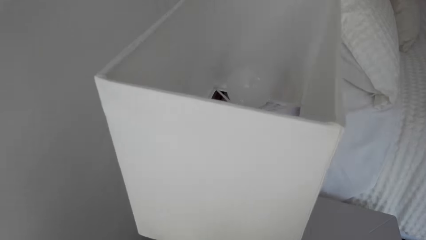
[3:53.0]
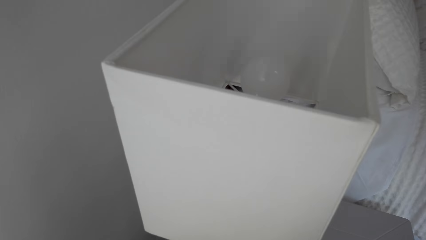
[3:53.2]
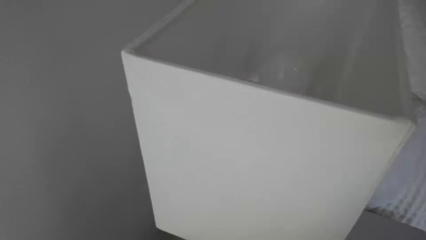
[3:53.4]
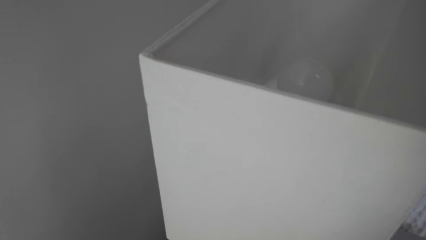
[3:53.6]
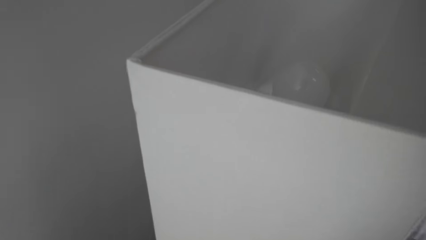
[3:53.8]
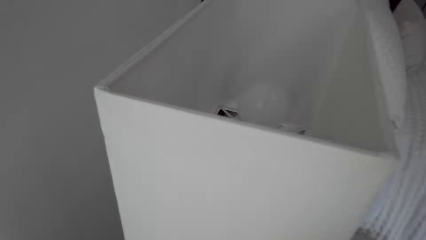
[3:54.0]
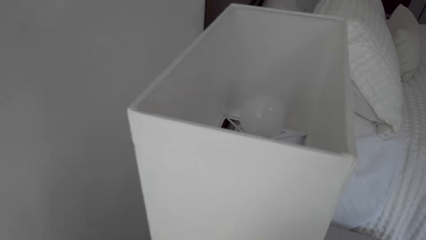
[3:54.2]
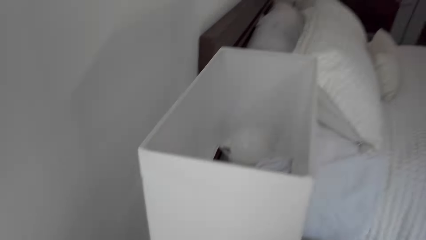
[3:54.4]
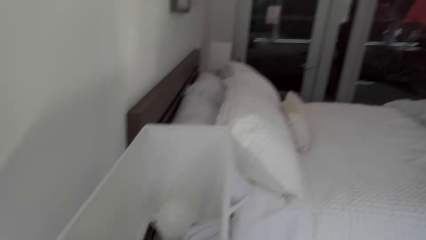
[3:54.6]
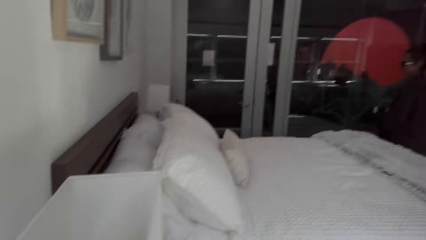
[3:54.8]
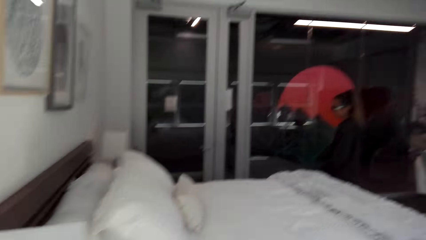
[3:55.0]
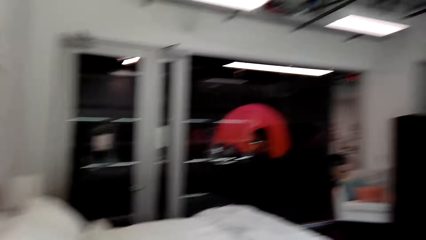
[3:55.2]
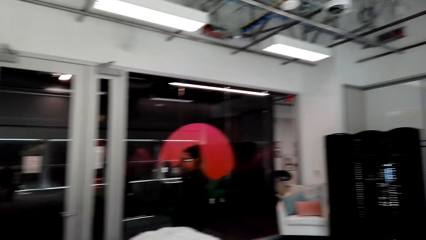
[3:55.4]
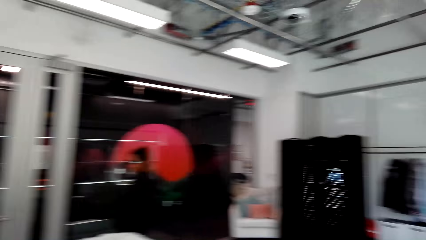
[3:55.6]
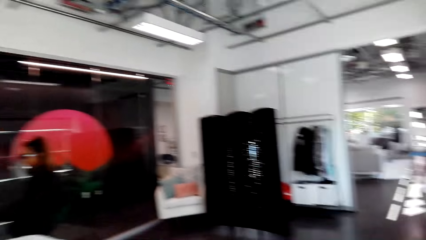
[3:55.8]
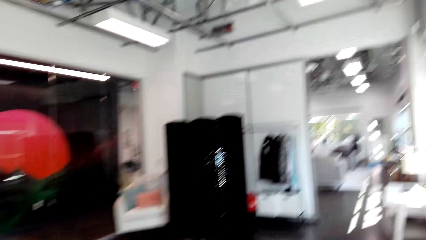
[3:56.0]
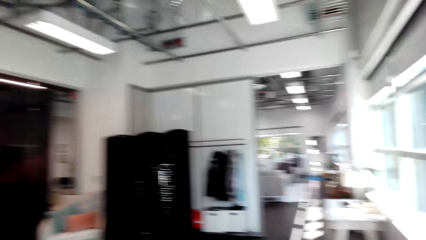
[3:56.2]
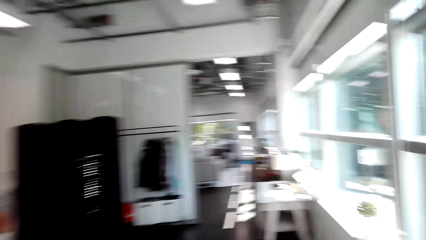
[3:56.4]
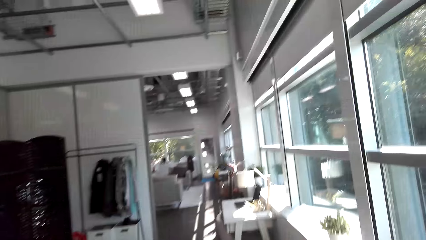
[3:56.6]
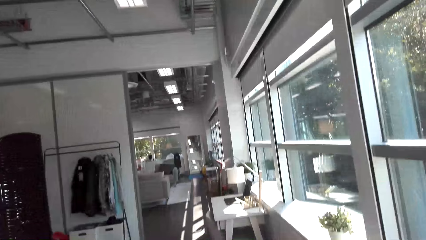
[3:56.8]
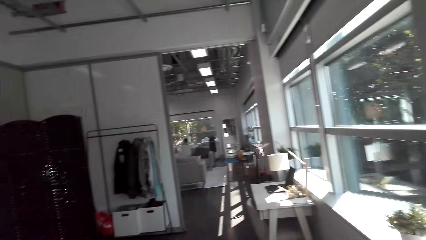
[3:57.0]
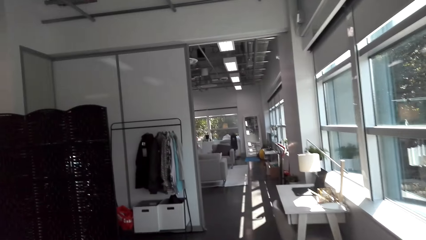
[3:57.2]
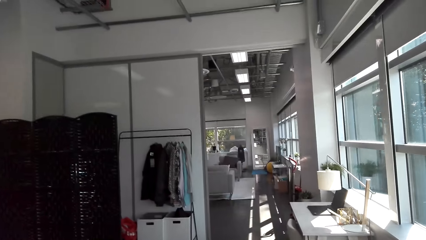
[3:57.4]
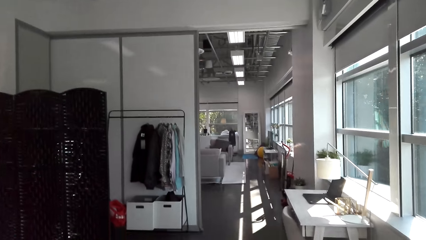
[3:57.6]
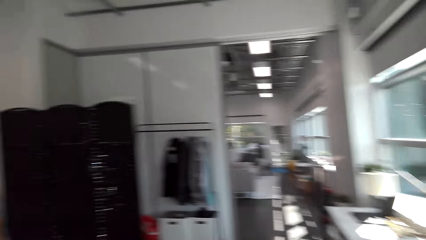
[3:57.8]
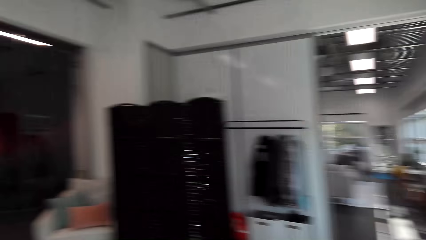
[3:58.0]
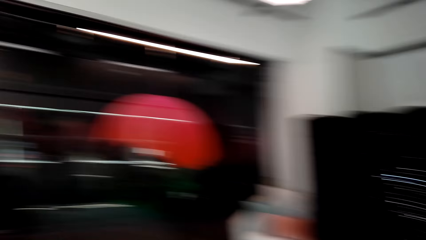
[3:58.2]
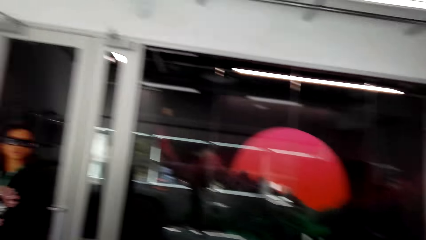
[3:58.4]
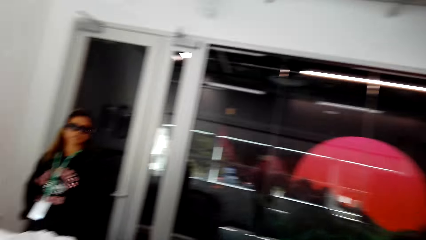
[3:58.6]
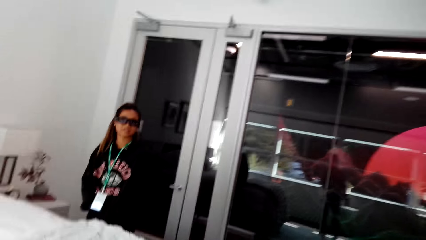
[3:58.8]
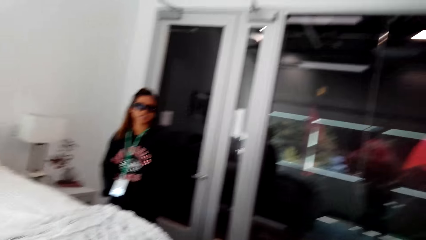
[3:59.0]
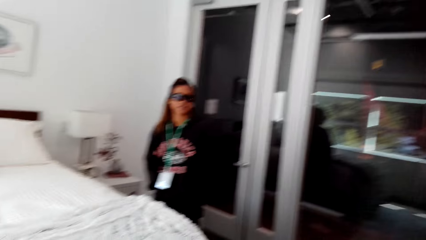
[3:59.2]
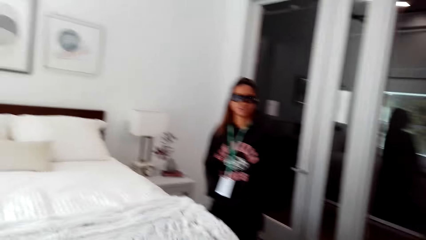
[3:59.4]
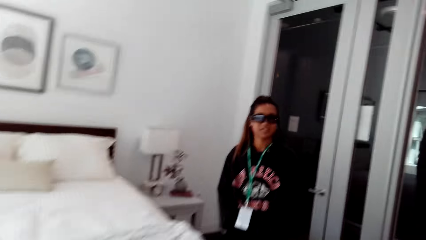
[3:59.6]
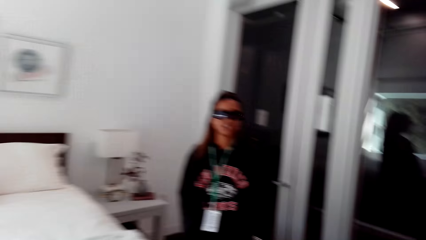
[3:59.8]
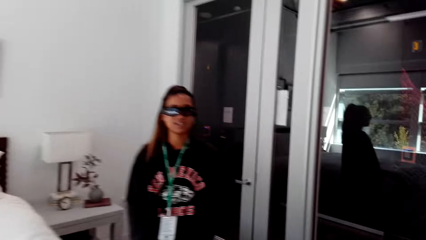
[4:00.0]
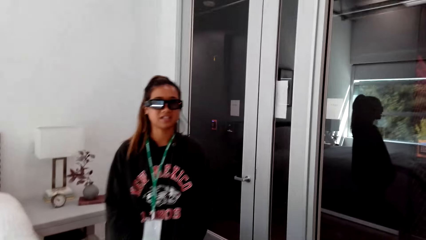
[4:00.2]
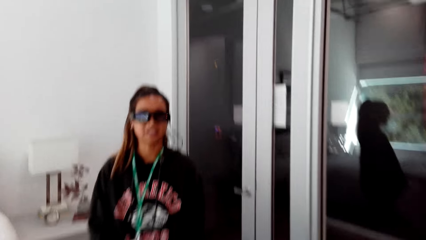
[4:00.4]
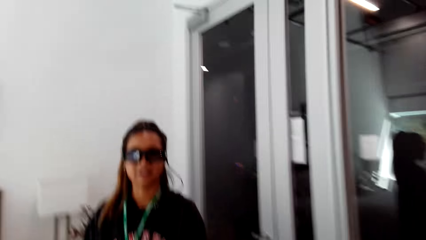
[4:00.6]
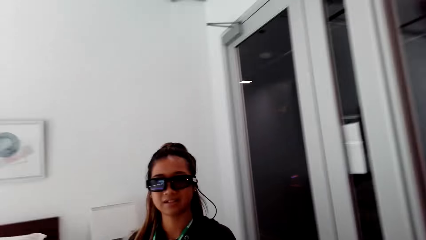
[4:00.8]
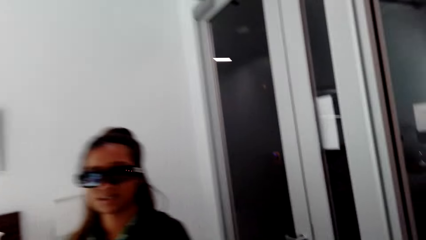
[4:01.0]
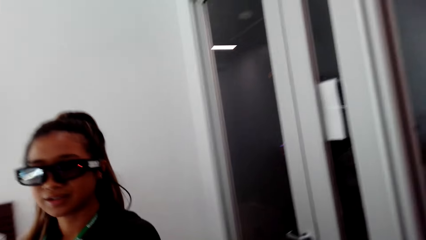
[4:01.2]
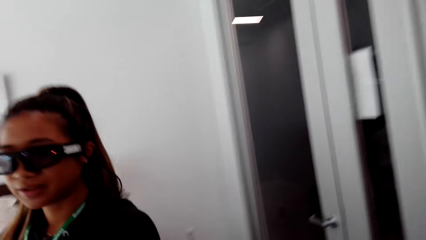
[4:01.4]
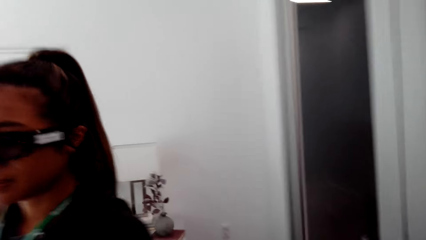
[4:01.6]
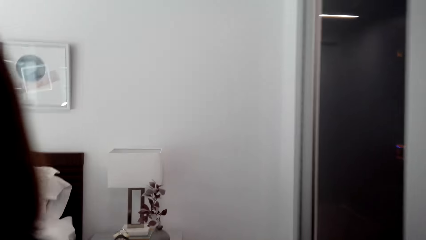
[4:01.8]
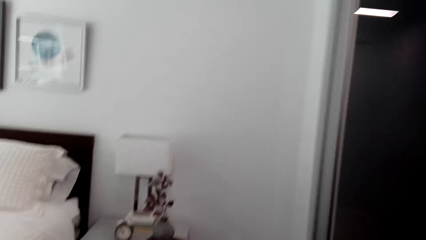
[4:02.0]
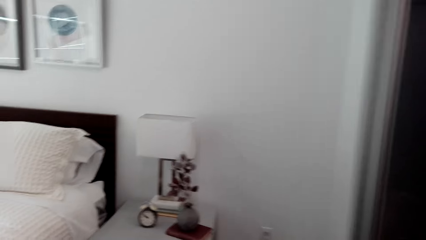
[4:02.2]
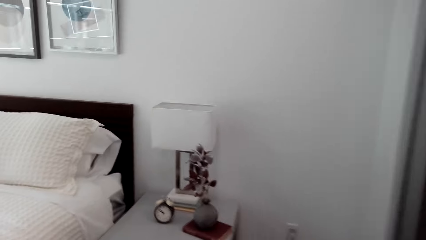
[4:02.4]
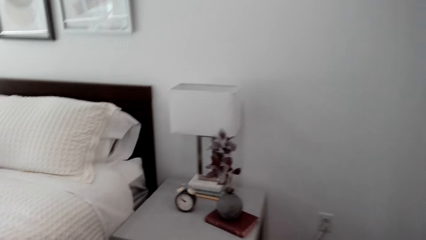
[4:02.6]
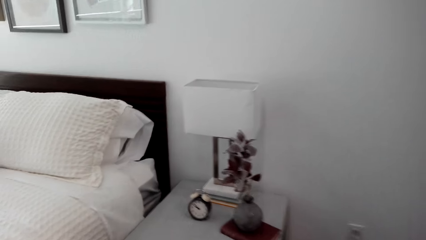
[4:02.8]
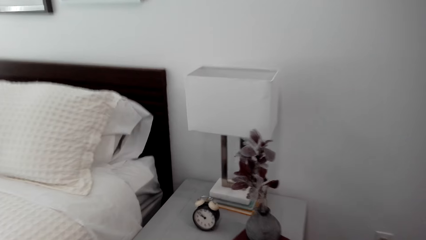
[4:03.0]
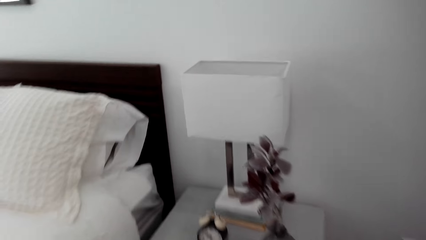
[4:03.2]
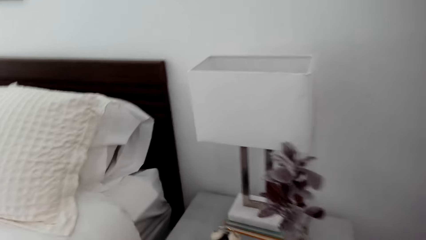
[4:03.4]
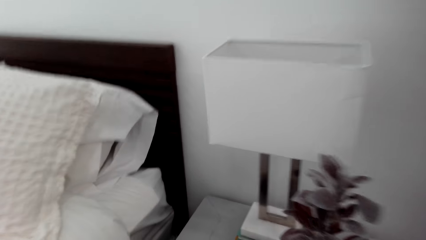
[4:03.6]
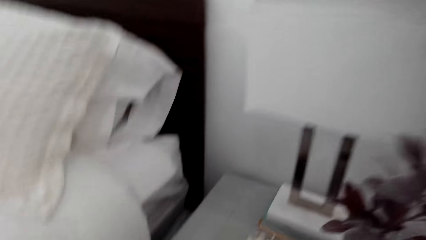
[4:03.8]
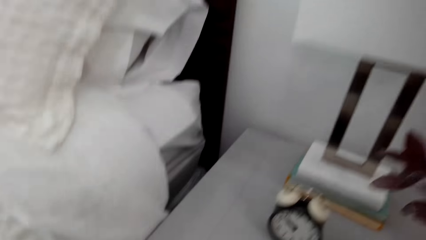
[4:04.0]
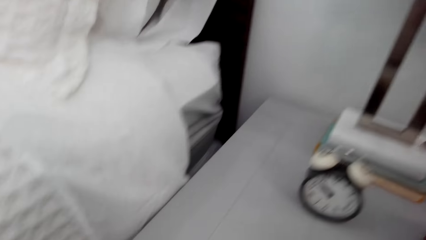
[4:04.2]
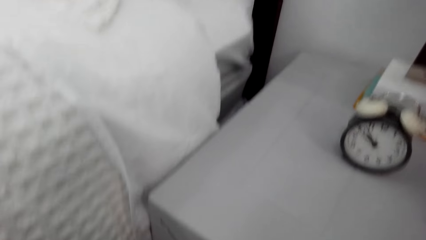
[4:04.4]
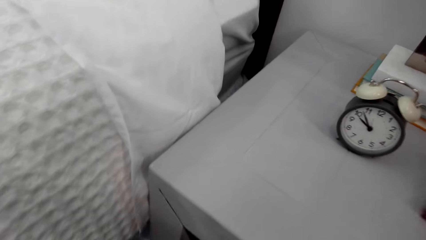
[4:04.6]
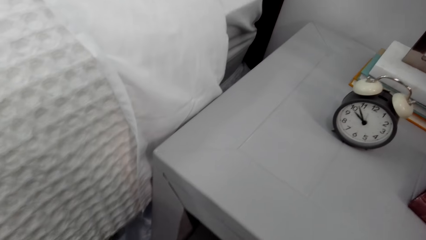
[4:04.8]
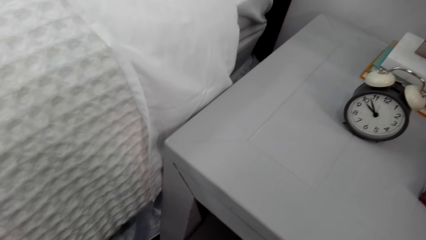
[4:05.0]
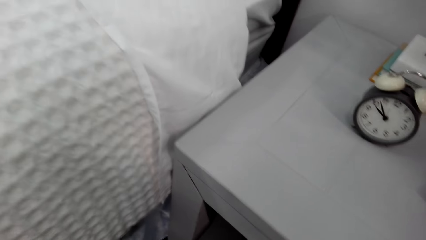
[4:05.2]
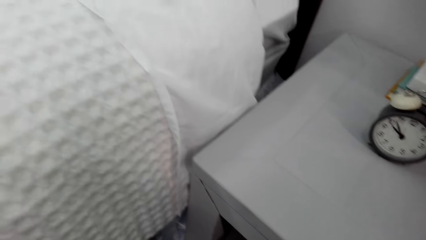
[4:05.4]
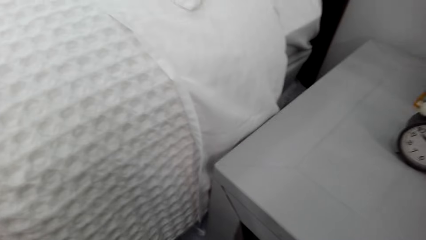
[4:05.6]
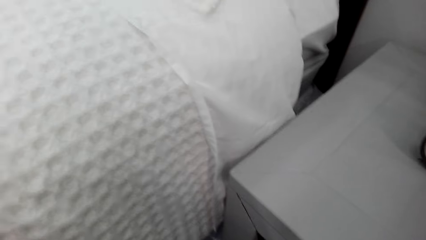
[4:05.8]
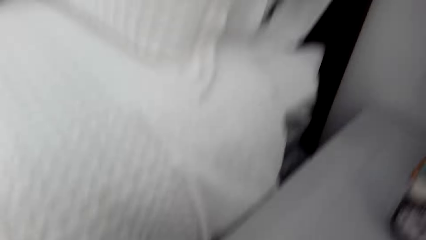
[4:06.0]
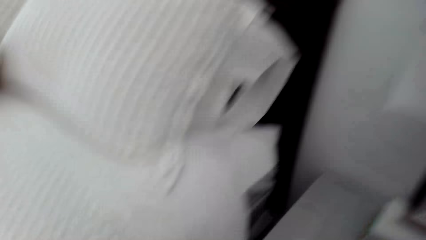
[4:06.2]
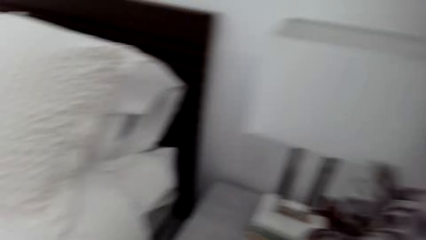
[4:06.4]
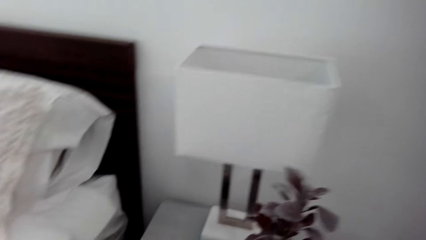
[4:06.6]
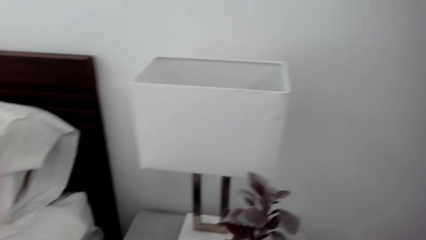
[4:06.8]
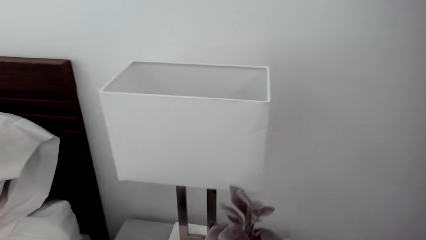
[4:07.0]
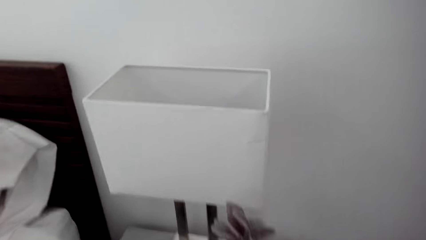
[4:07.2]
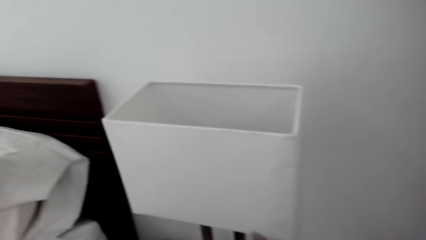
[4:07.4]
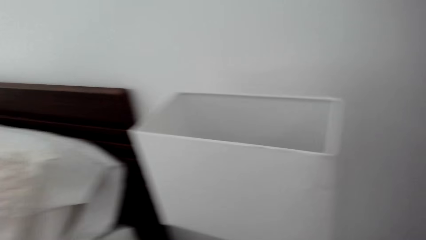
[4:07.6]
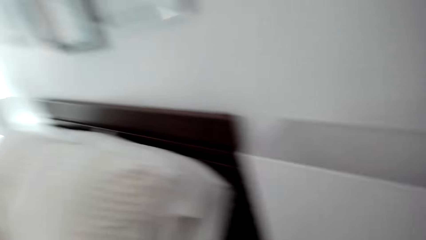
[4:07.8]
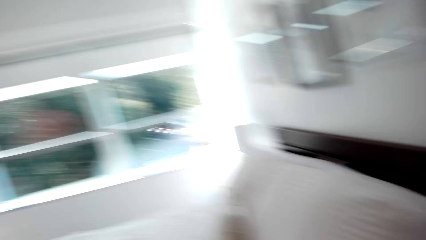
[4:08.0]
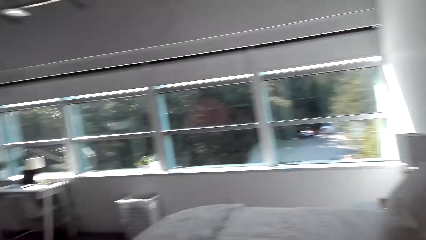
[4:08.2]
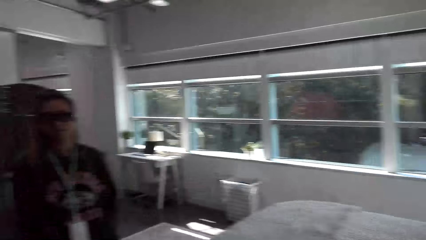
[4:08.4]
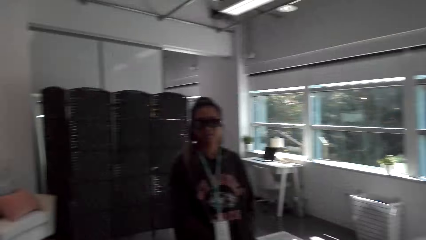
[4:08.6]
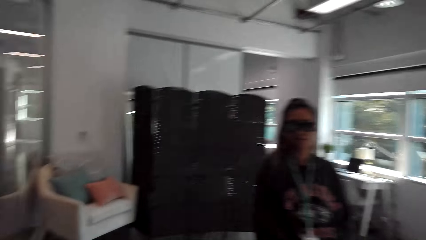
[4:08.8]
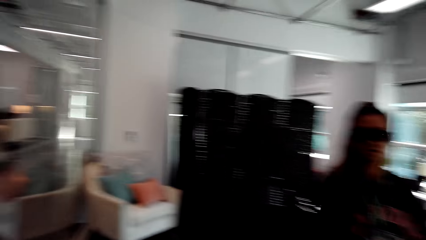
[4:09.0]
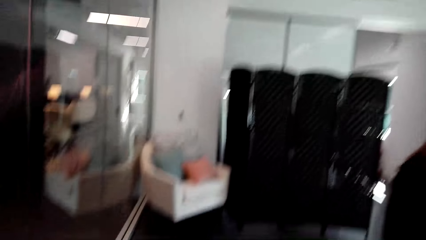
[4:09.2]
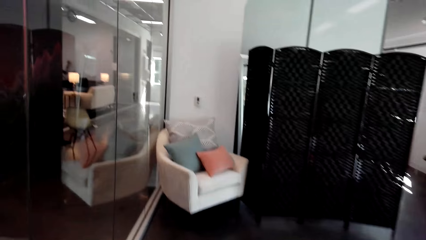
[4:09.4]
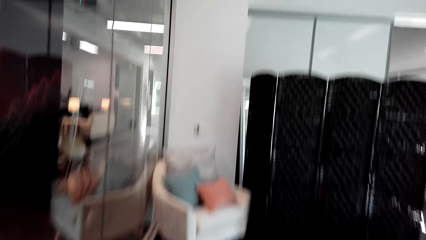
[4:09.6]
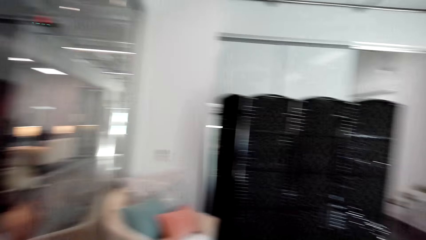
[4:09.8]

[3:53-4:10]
The camera wearer puts down the flower pot. A woman walks around the room. The camera wearer turns around. They walk in the room. The woman stands beside the bed. The camera wearer walks towards the woman. They look at the side table. They turn to the other side.
